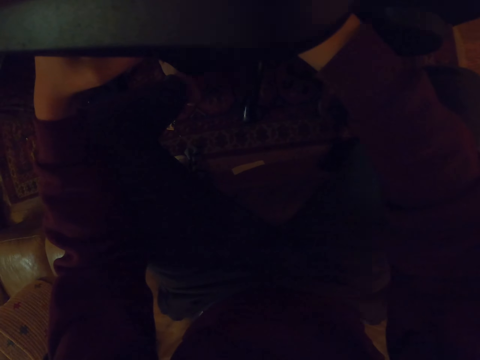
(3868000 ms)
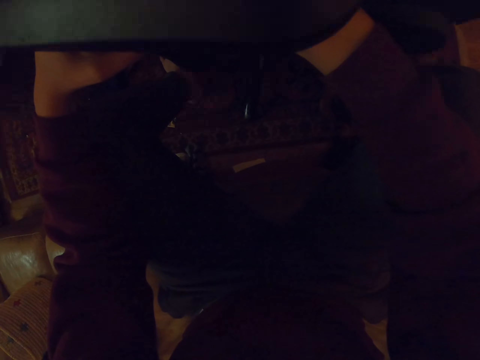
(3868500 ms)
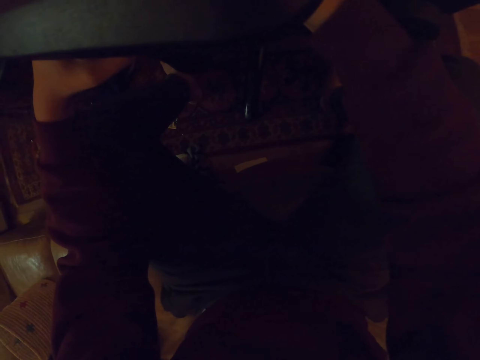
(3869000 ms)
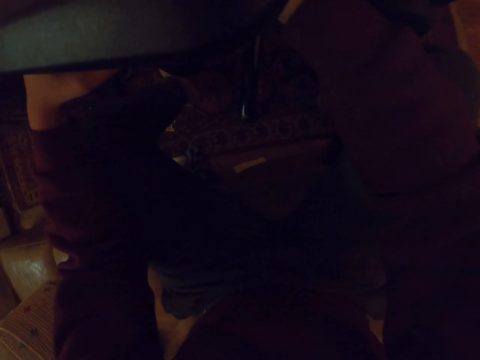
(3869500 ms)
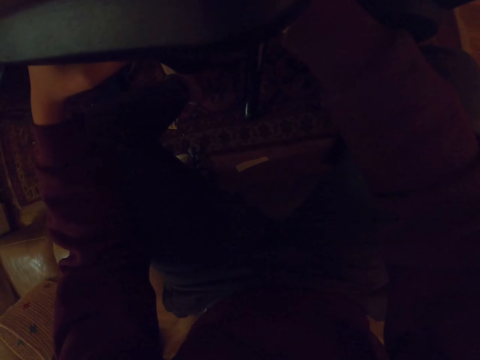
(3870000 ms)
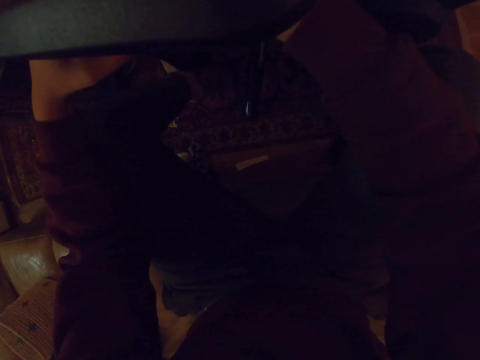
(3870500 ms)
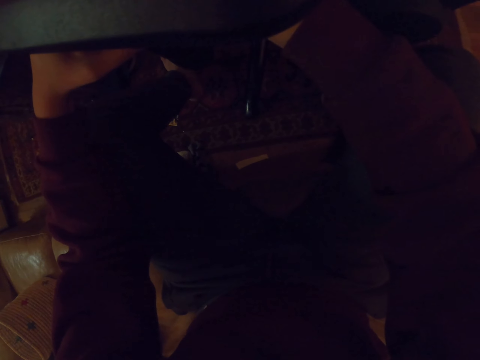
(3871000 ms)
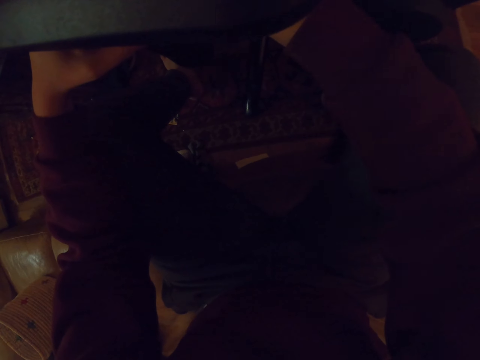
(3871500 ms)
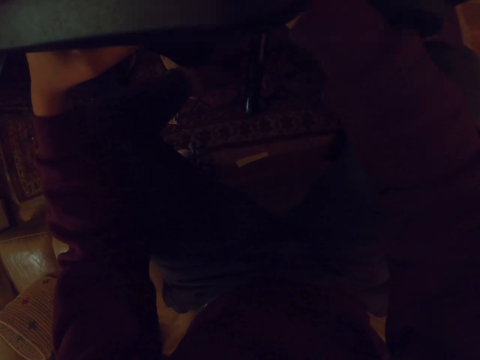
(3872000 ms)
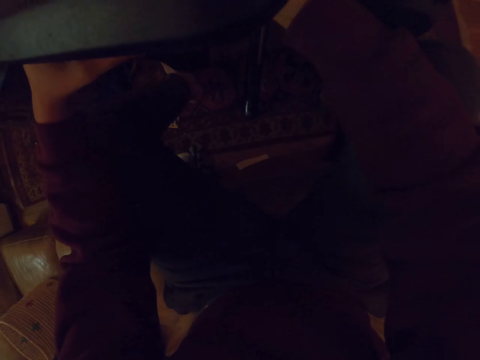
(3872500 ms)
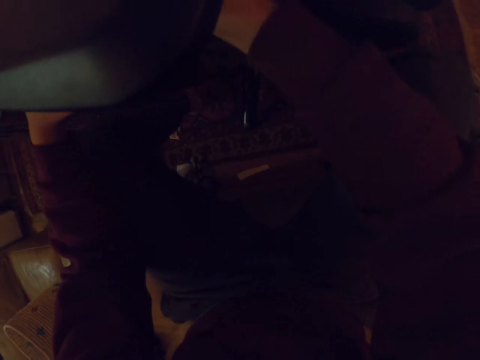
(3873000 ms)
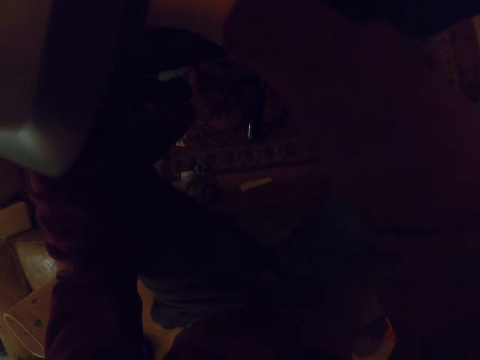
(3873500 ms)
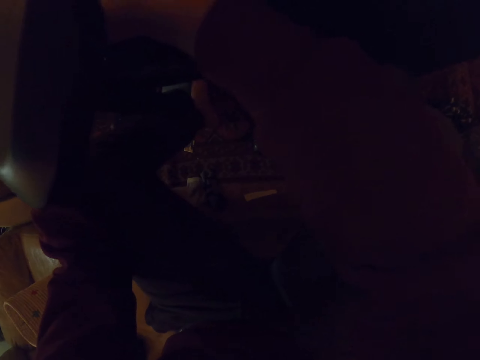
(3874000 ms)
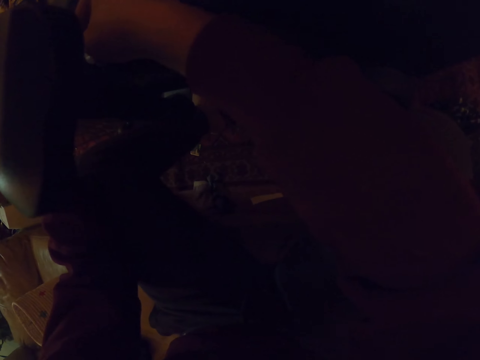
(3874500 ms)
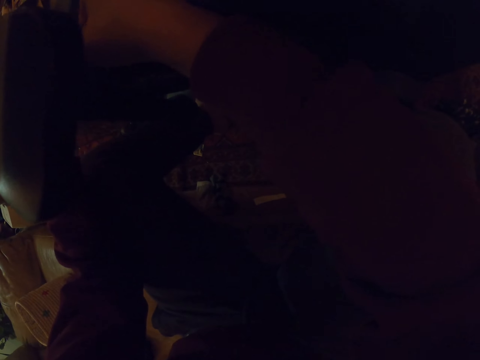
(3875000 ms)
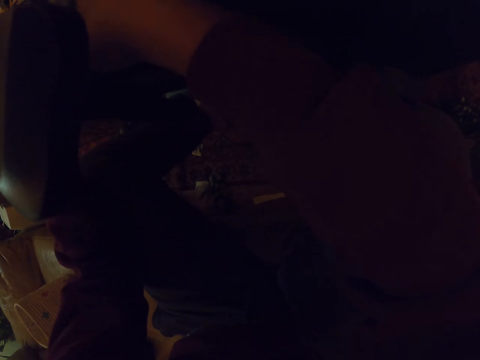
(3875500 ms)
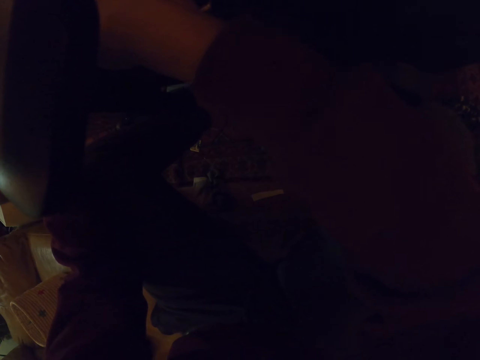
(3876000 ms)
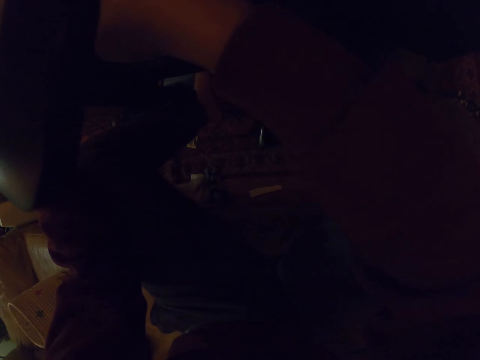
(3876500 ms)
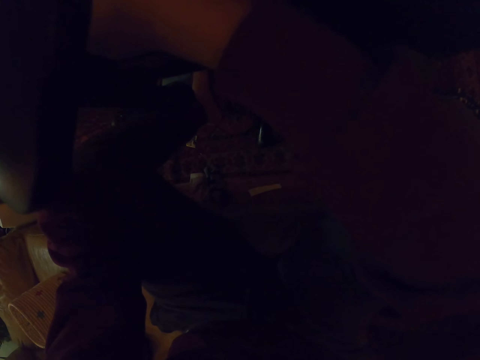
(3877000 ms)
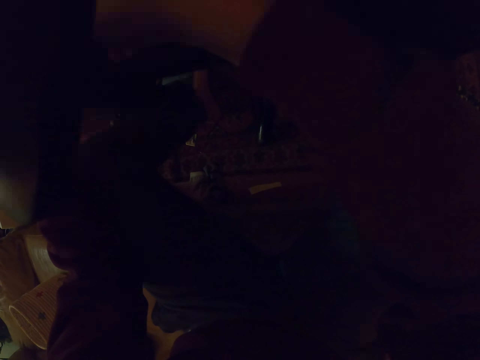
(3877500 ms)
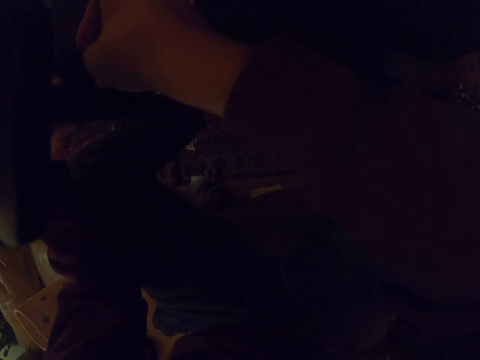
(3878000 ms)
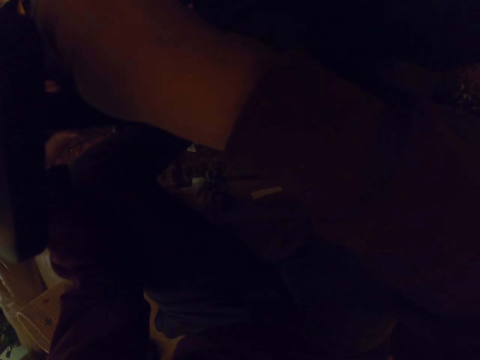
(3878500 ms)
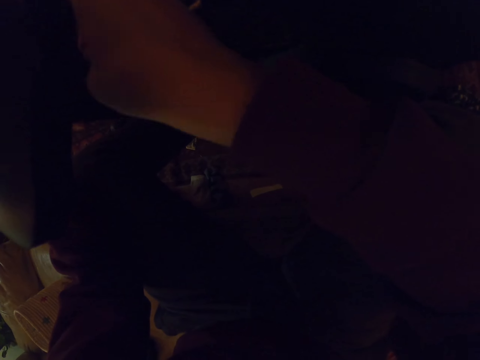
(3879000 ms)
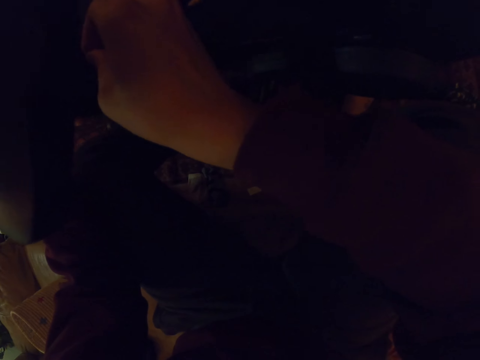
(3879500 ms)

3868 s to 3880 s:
The camera wearer inserts a needle on the arm of the chair. They sew the chair with a hook. They sew the chair with the hook again.

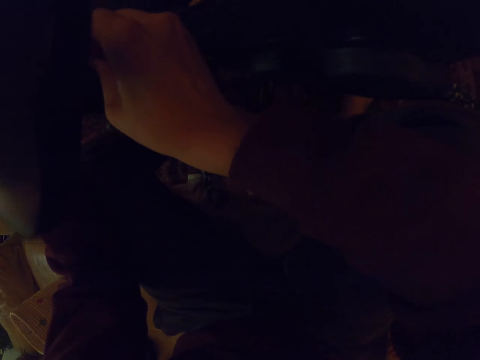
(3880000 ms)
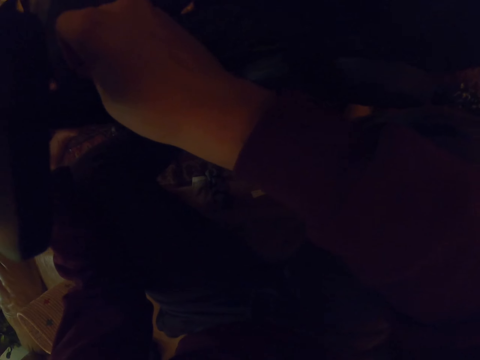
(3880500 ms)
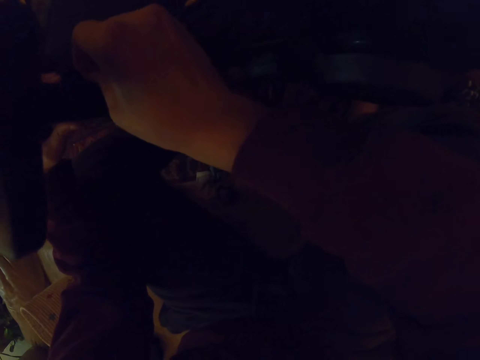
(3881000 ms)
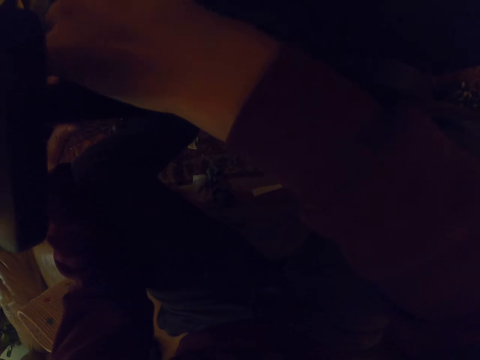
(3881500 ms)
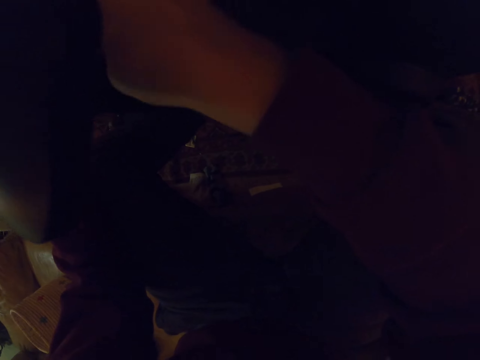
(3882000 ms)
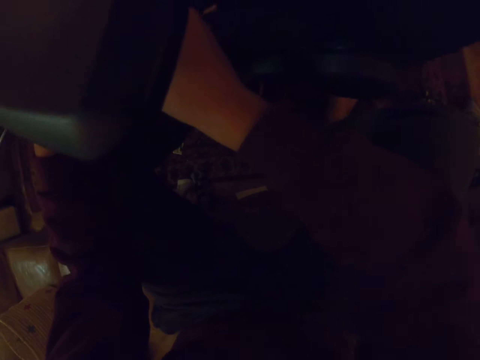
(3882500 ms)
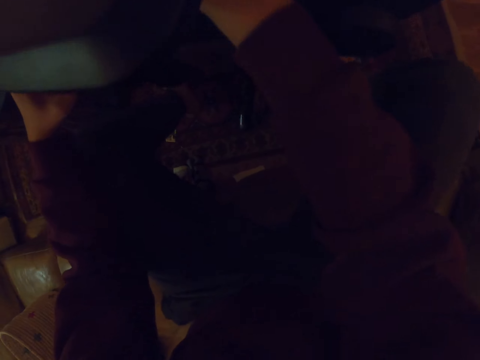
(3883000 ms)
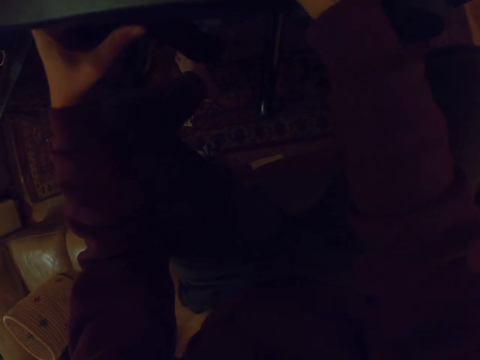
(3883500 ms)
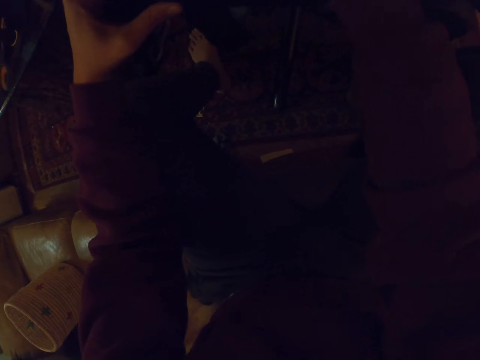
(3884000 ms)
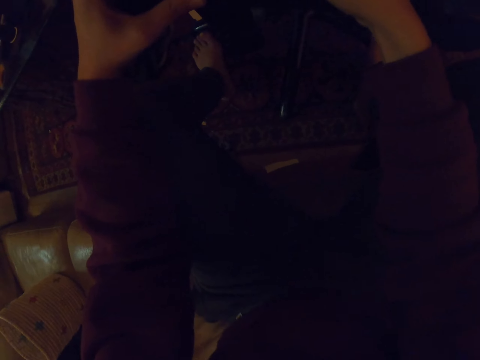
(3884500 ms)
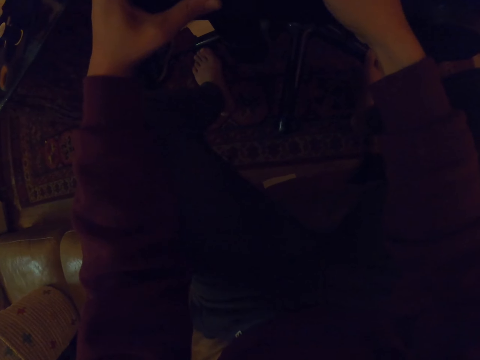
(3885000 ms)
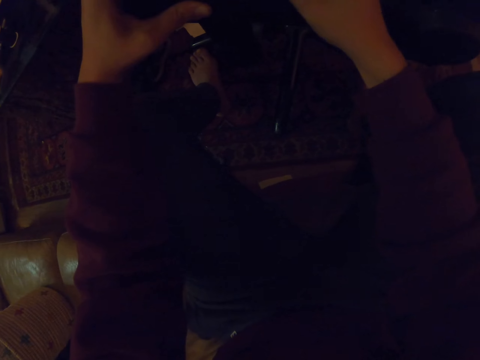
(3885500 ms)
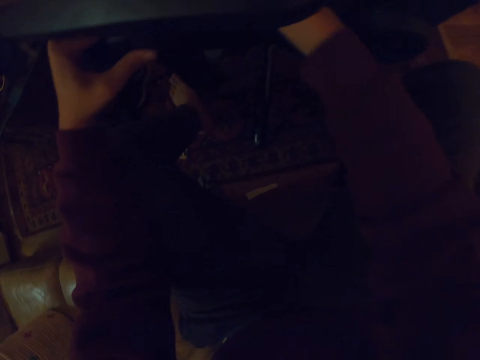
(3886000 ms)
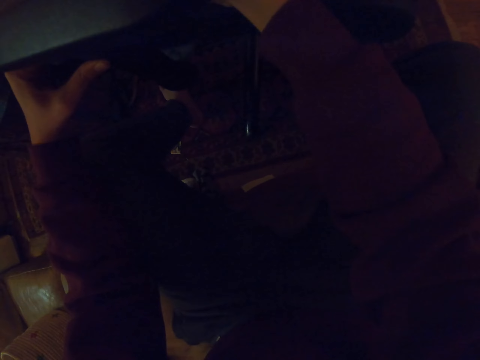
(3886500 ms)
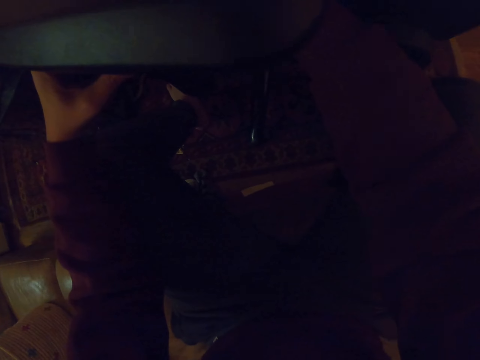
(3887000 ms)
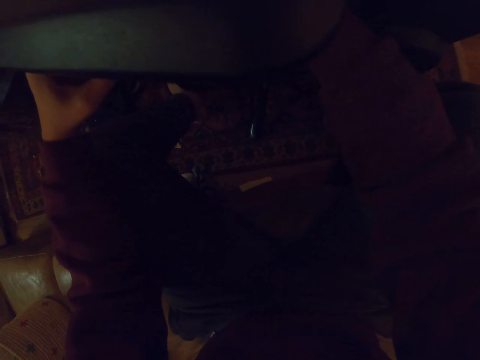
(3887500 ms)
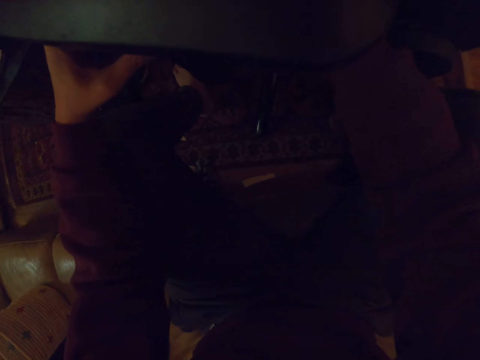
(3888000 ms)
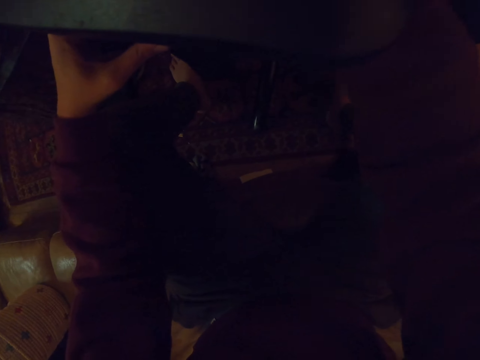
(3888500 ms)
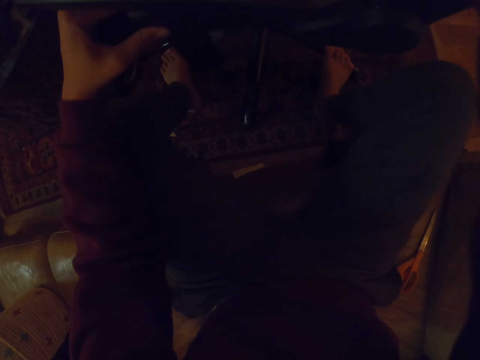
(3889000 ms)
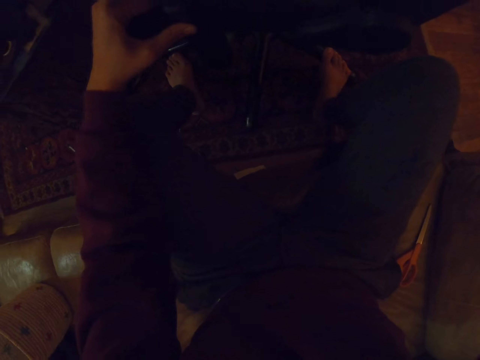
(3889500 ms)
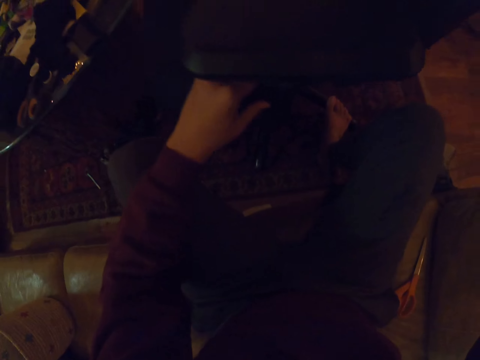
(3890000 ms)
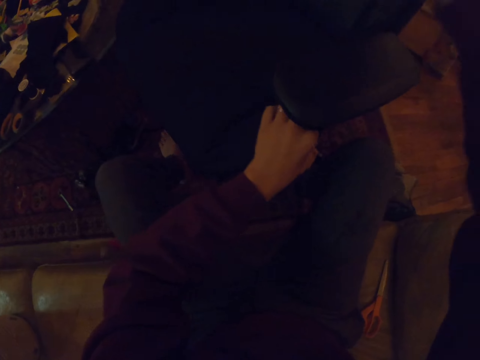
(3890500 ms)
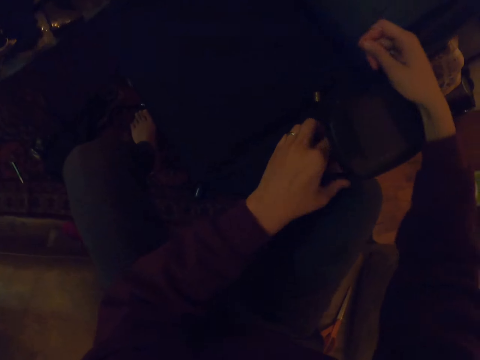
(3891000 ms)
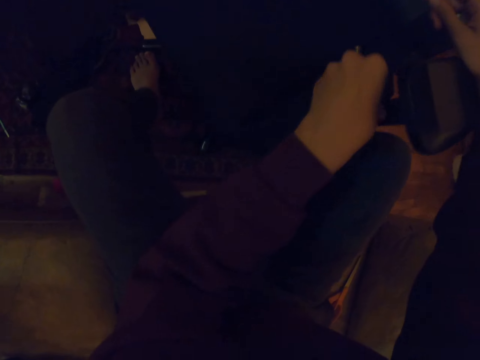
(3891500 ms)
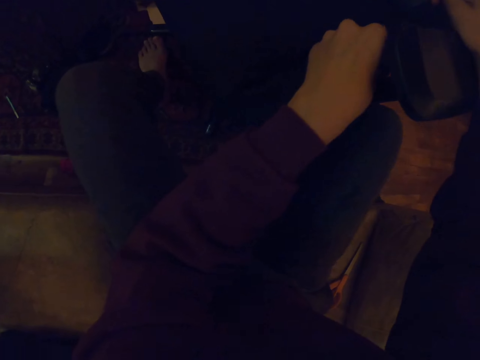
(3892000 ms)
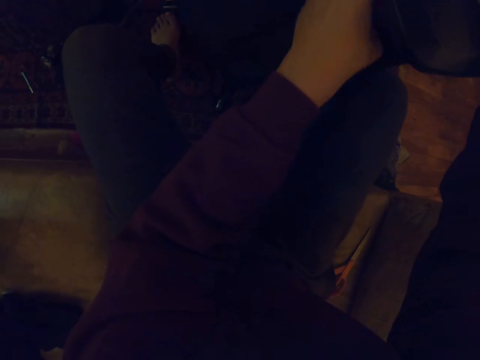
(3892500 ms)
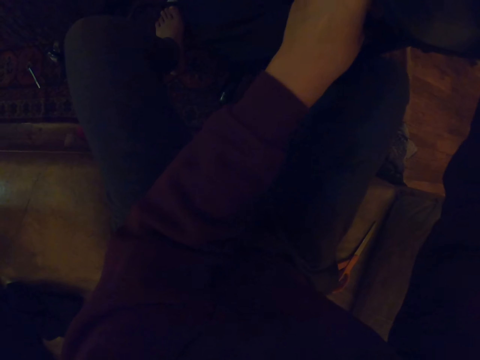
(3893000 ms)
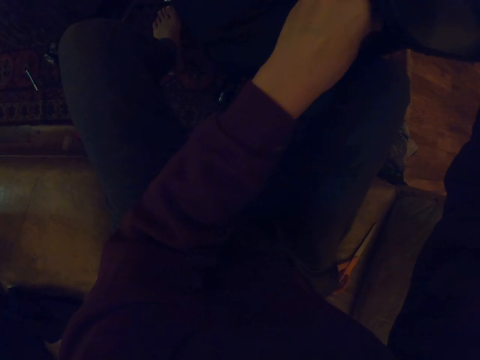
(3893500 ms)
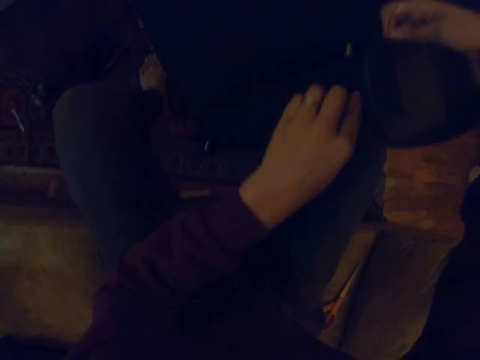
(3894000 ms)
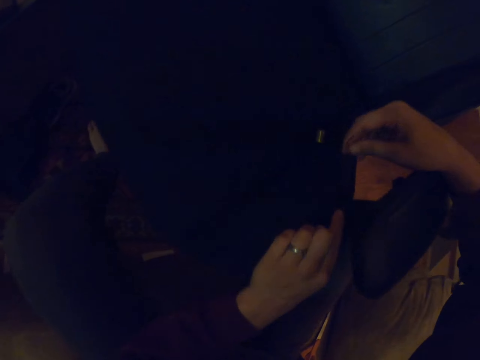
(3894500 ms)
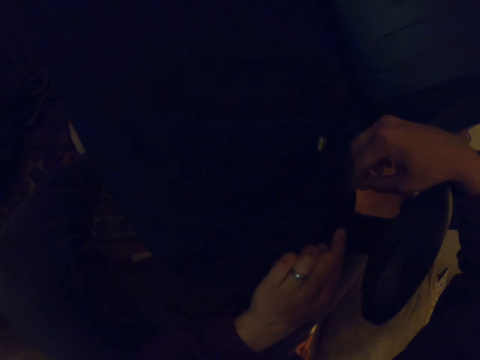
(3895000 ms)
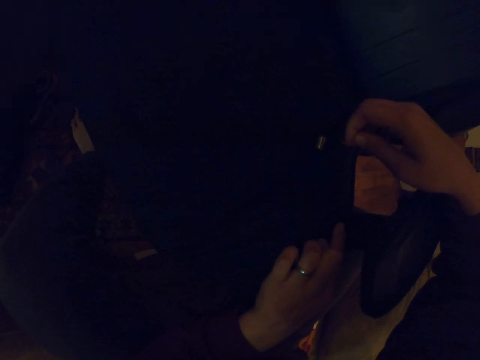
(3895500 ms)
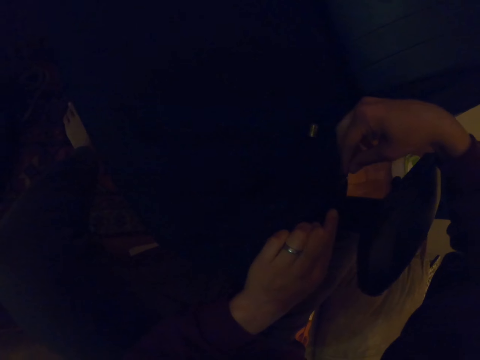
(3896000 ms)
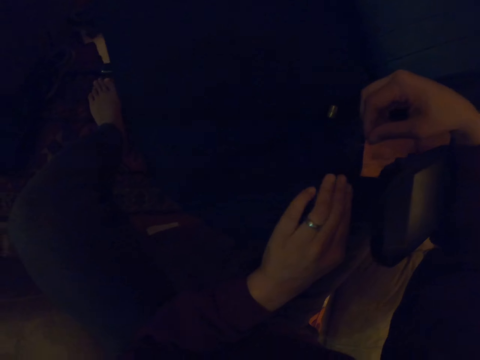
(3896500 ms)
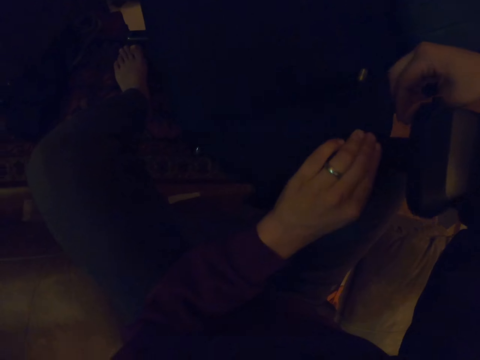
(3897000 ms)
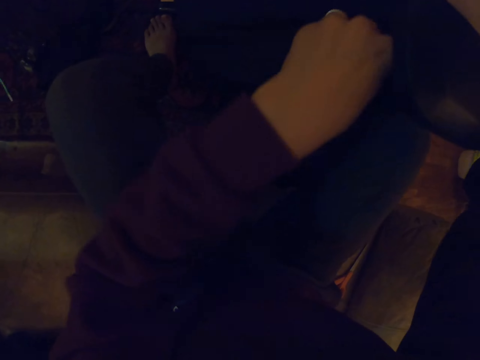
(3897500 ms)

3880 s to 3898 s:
The camera wearer sews the chair with a hook. They hold the chair handle with the left hand. They sew the chair with the hook. They pull the chair with the left hand. They touch the chair with the left hand. They sew the chair with the hook.
